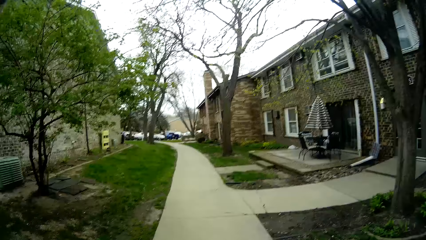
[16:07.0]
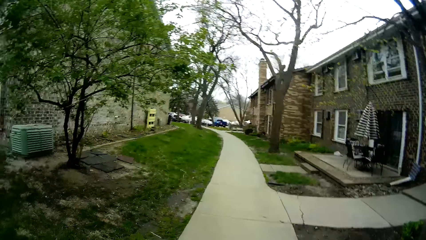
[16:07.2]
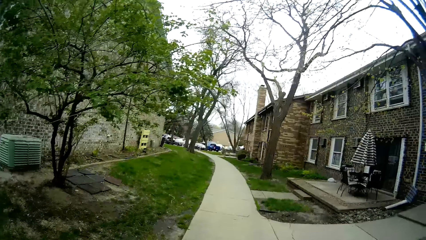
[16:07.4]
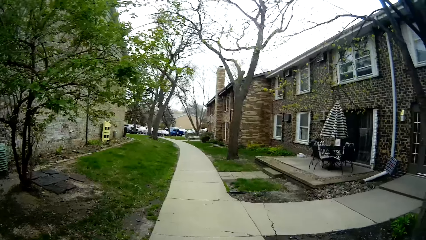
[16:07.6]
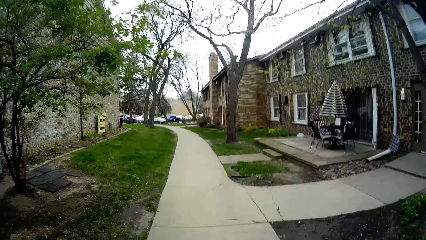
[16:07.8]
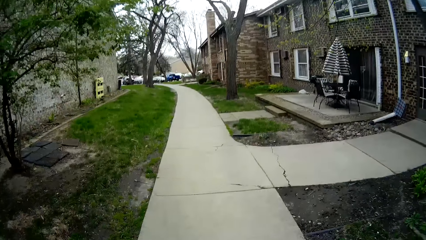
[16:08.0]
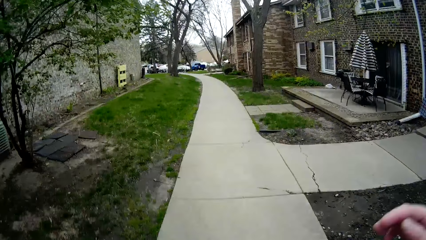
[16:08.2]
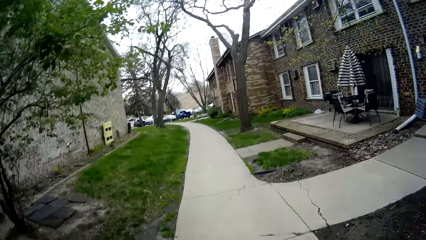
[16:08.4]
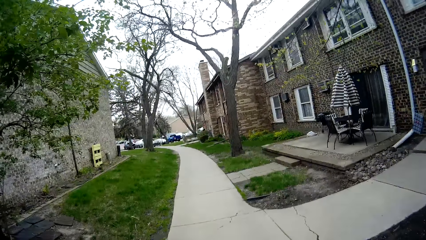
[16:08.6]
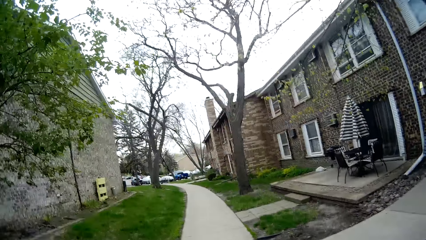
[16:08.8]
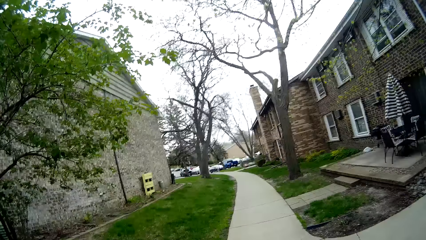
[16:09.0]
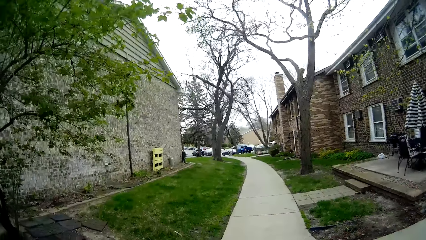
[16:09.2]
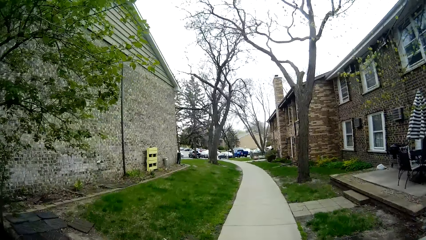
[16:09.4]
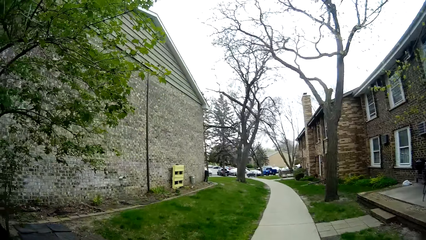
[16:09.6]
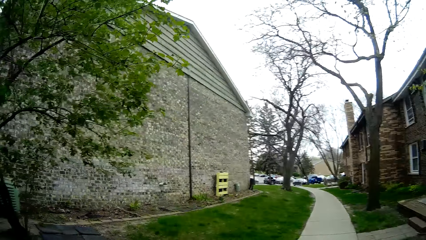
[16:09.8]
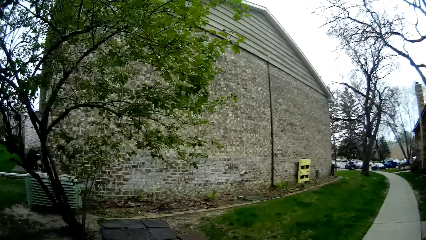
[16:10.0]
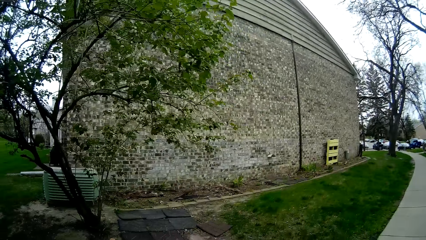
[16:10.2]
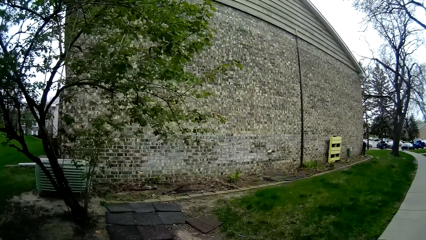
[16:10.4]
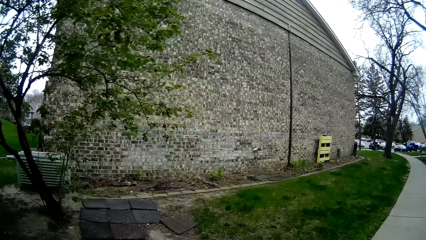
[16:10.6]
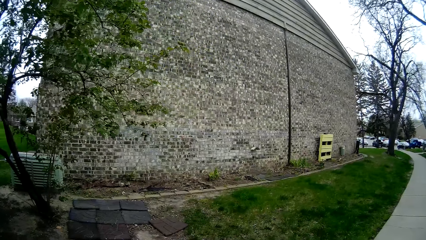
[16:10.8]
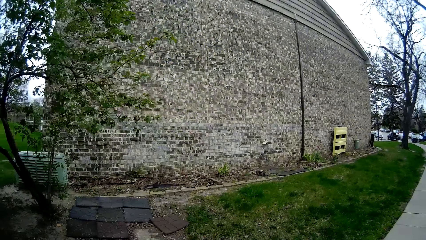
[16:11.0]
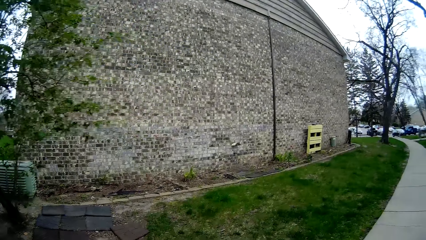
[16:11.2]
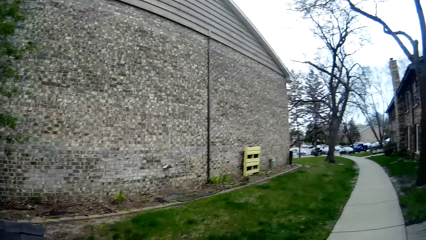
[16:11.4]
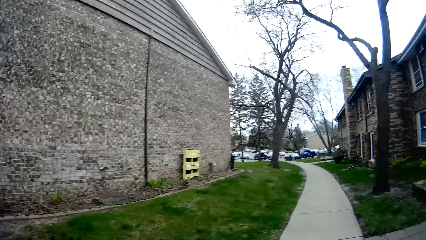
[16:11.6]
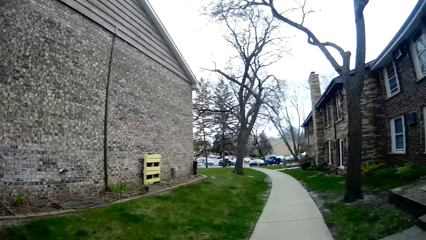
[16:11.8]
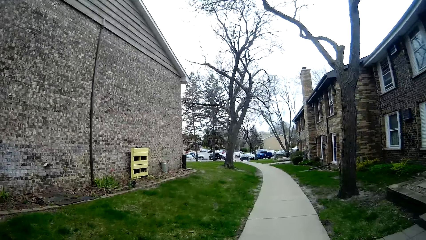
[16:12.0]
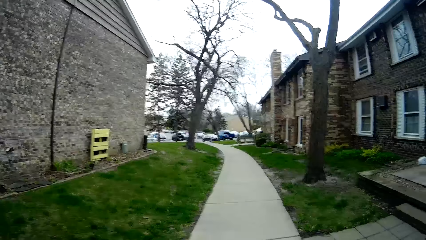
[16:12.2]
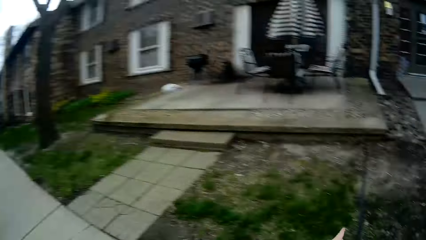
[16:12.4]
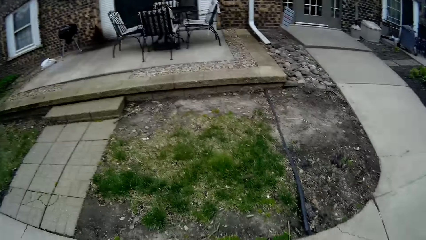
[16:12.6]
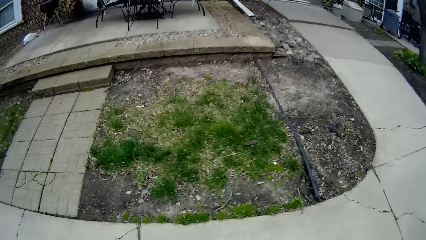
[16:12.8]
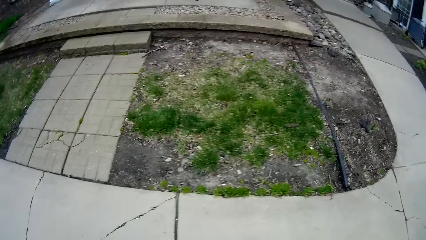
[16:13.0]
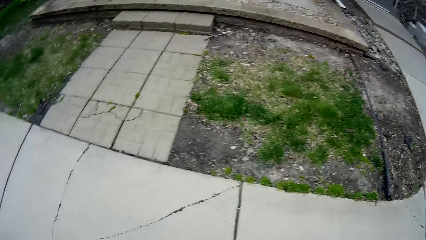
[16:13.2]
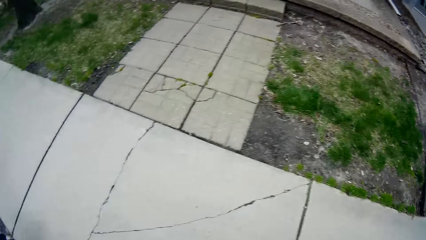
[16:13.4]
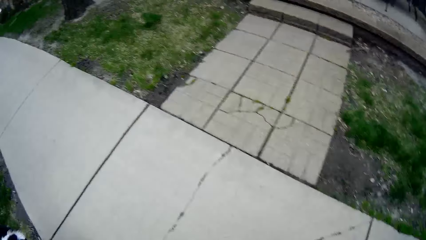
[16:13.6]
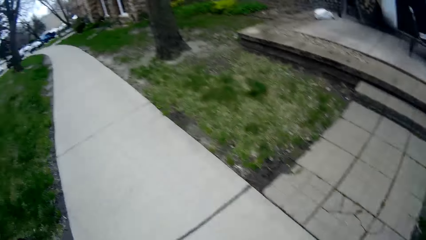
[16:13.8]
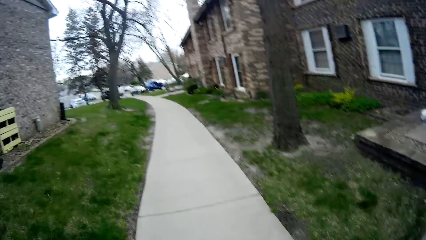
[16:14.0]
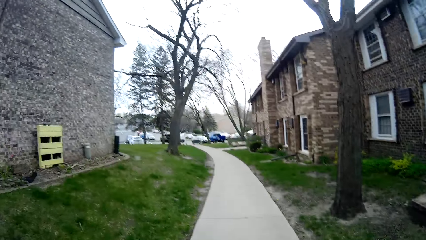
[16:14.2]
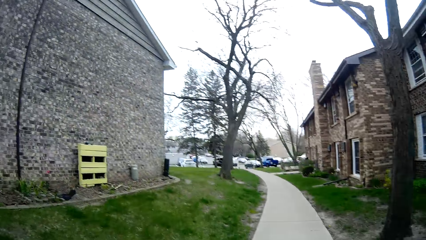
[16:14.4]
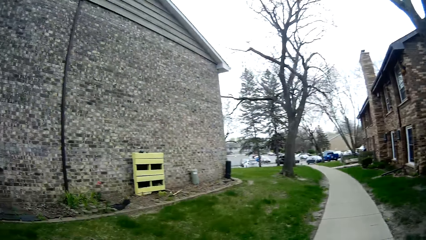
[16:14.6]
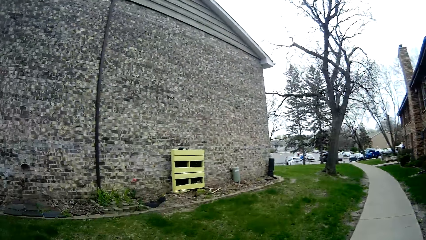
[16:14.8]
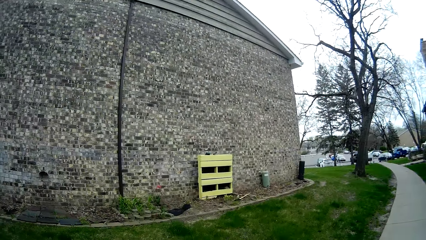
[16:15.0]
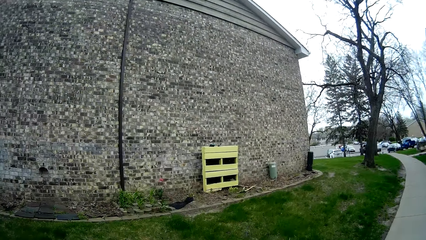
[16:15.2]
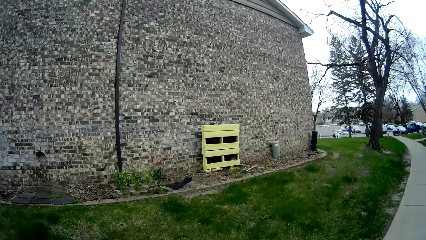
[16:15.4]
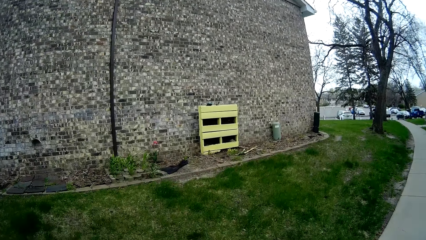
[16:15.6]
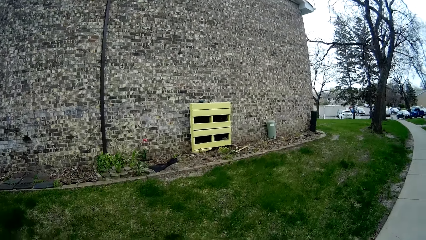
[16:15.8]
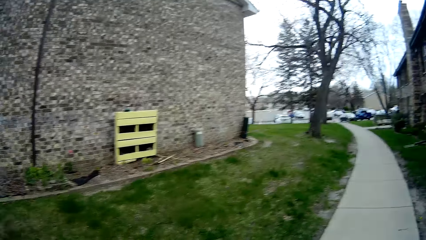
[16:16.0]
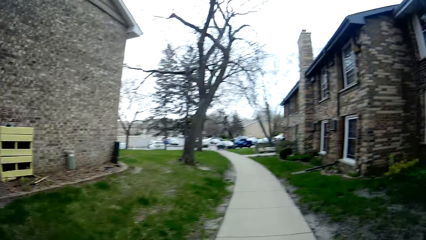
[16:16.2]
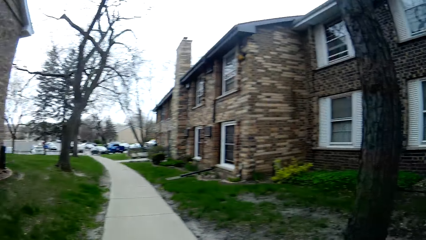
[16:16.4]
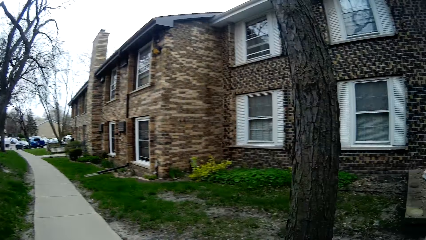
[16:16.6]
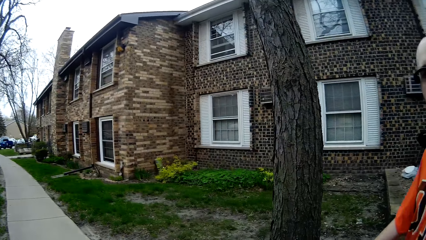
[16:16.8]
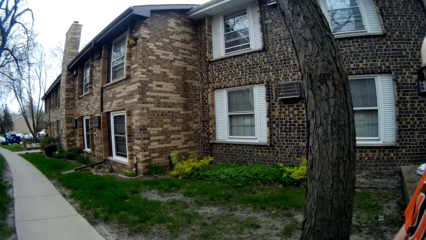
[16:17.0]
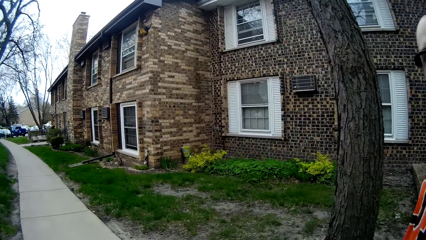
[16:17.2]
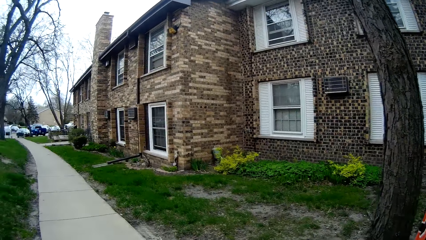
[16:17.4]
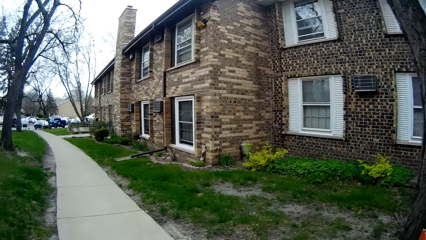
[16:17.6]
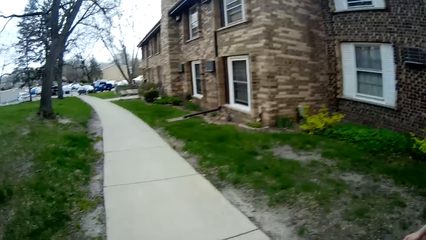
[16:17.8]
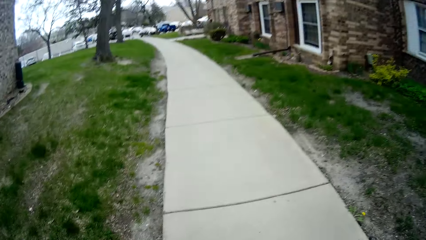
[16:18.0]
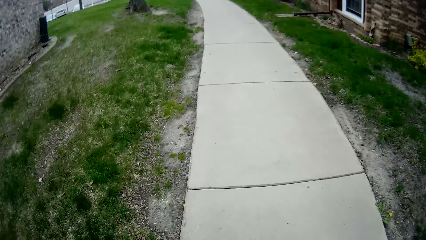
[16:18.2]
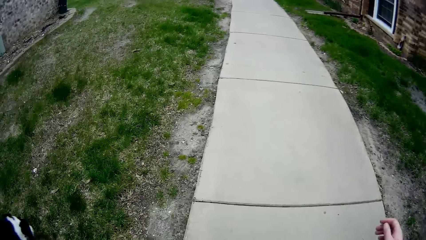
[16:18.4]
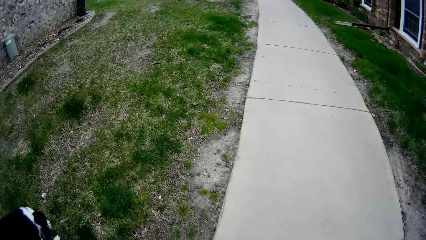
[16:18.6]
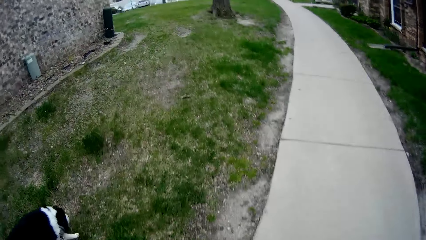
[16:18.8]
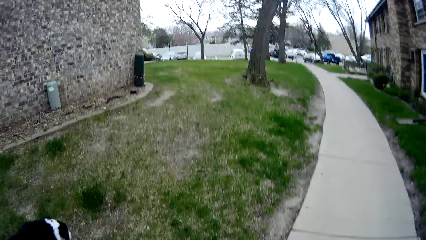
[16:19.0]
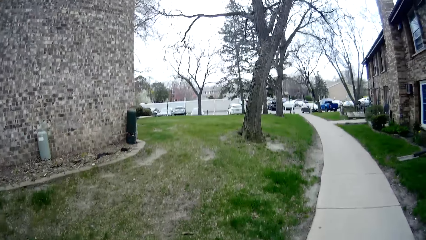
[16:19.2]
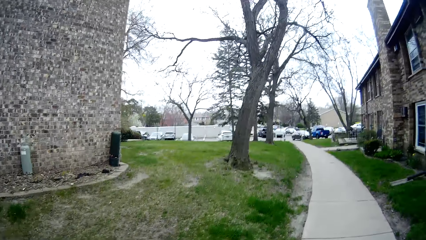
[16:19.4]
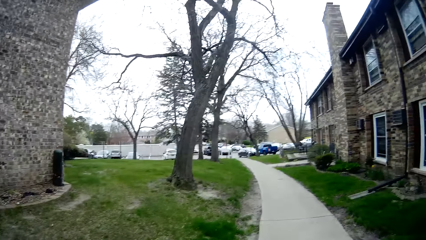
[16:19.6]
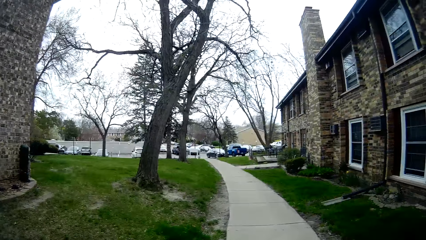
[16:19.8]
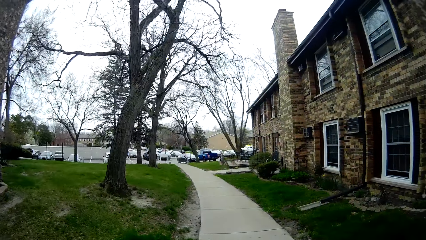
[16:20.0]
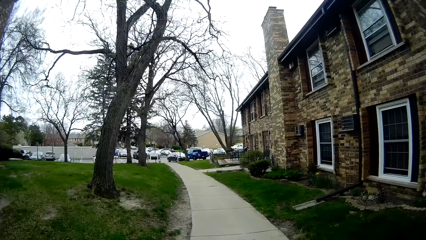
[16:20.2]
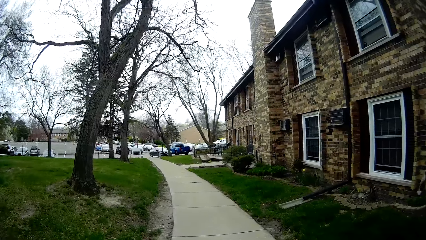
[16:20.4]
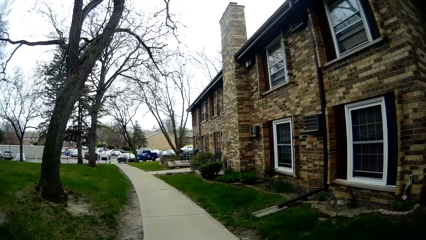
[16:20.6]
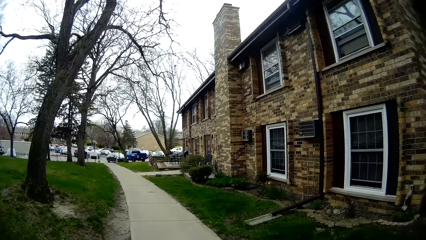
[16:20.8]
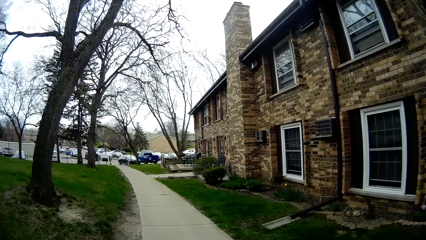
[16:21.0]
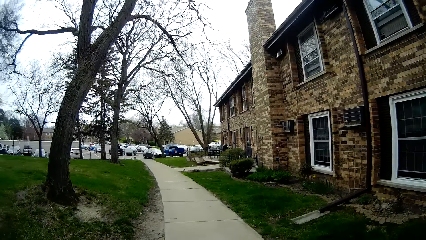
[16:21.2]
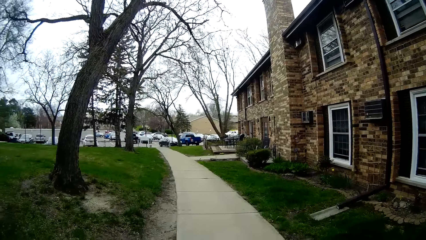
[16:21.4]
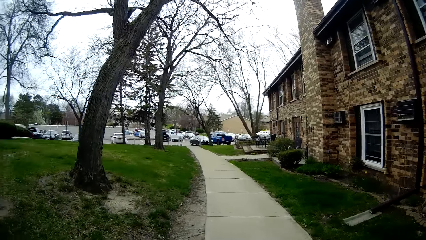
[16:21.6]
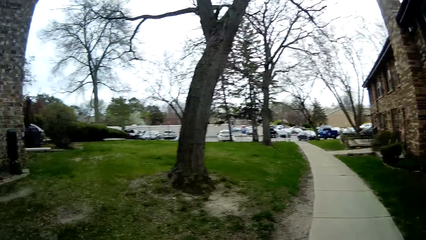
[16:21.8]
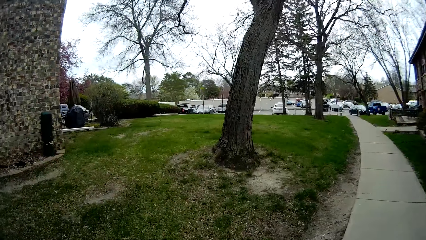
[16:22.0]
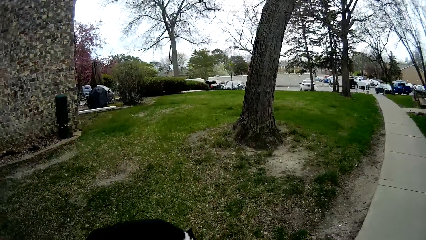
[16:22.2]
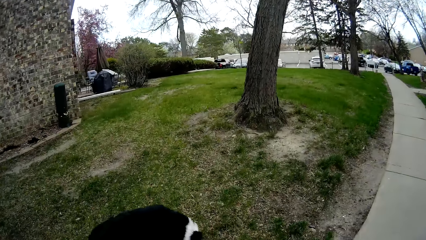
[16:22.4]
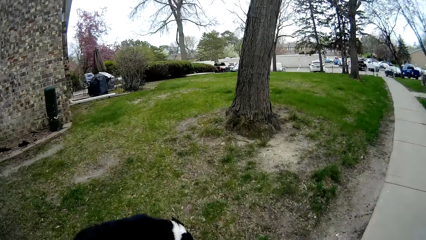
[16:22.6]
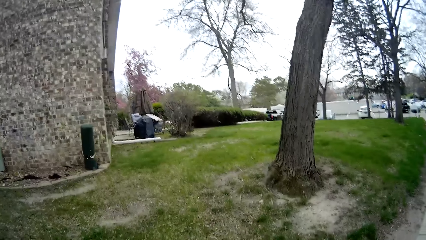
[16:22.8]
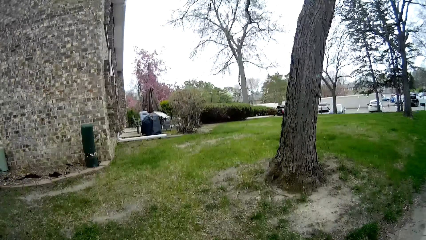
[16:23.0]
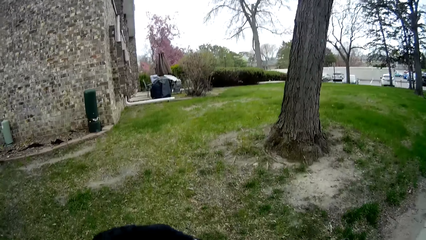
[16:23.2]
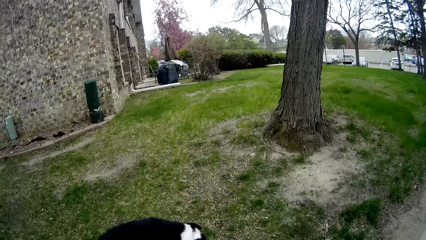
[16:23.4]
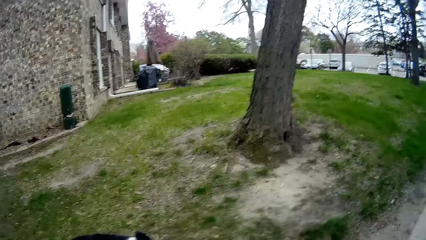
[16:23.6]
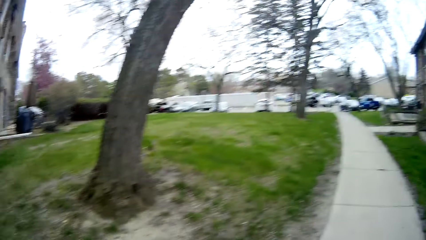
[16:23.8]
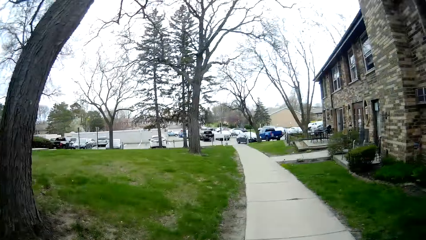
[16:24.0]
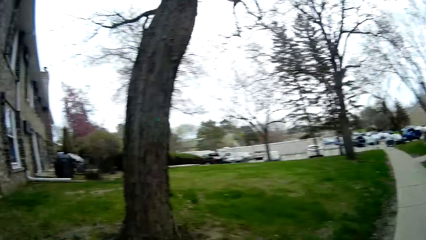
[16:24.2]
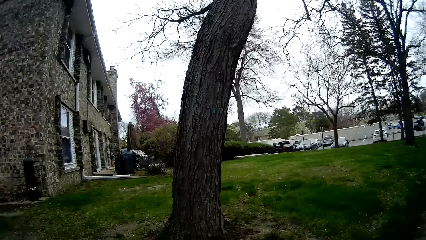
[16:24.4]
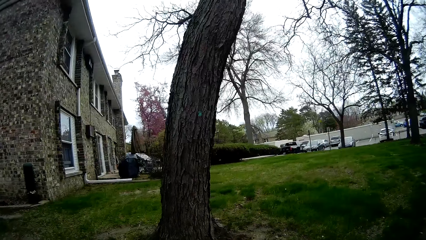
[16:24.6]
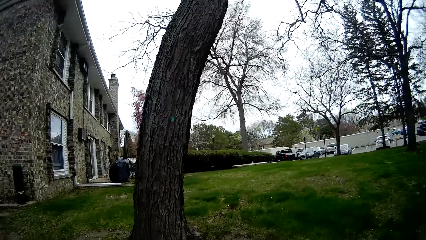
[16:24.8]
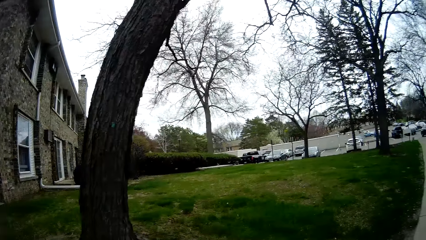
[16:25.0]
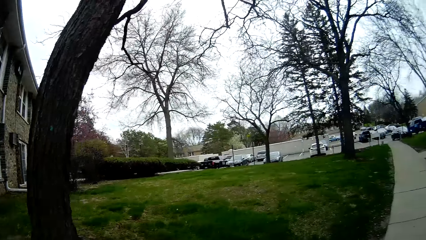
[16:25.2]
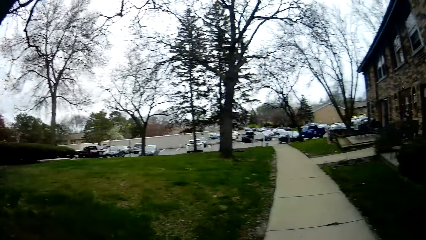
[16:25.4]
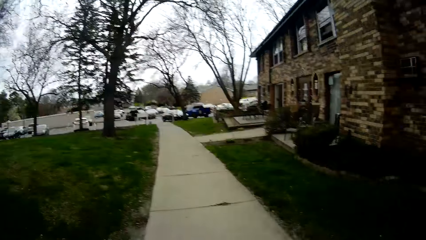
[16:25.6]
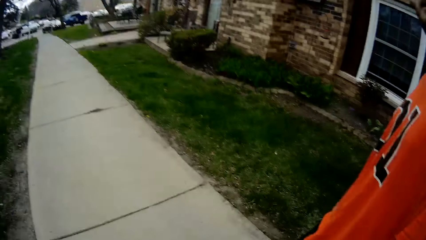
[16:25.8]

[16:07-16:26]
The camera wearer converses with a man. They walk along the pavement.
